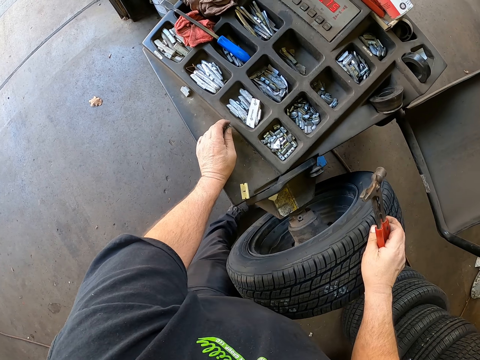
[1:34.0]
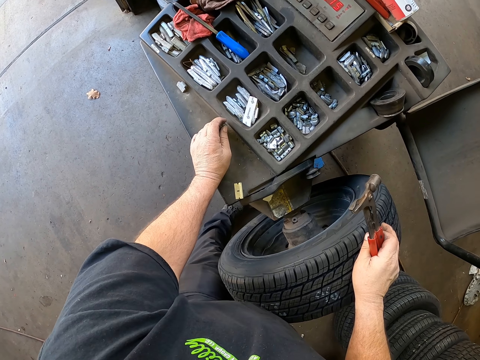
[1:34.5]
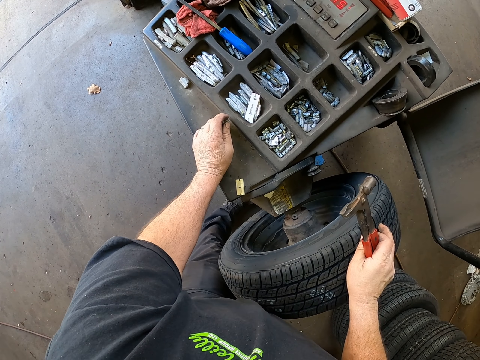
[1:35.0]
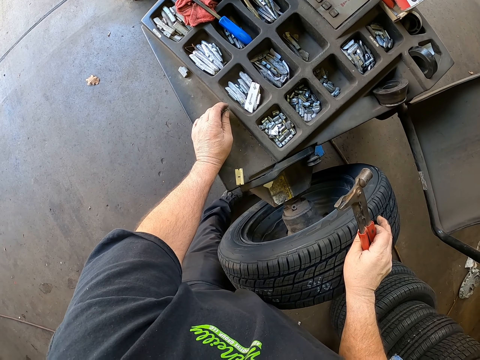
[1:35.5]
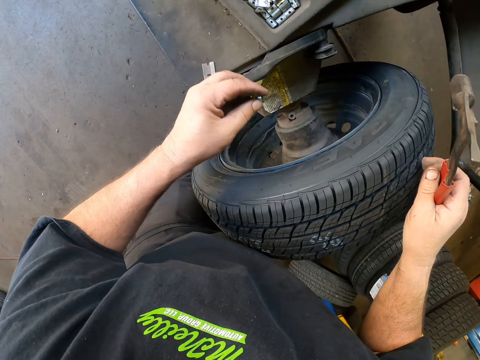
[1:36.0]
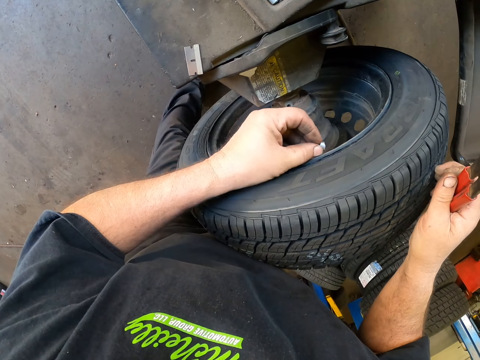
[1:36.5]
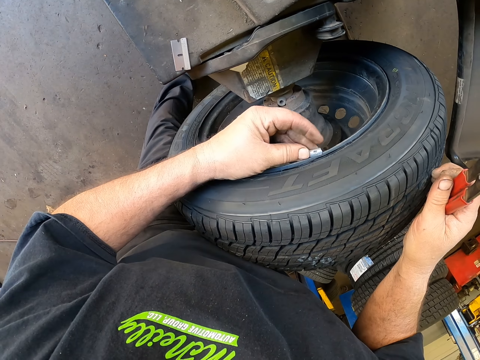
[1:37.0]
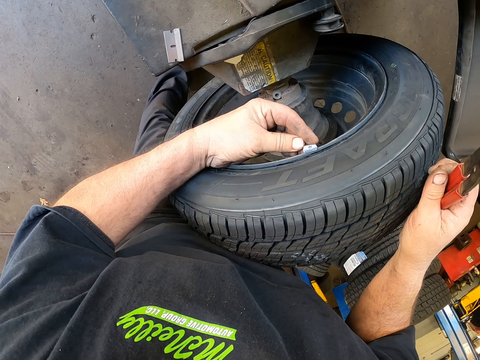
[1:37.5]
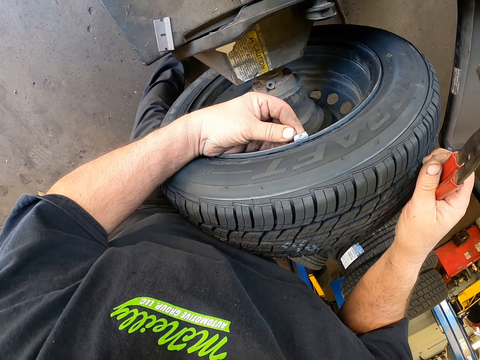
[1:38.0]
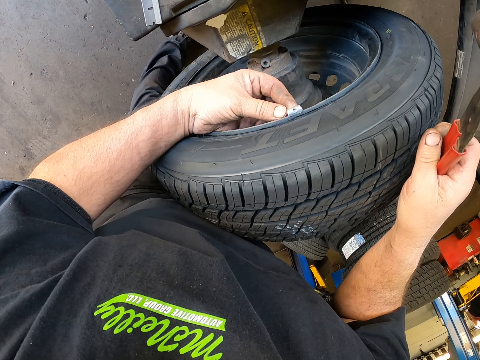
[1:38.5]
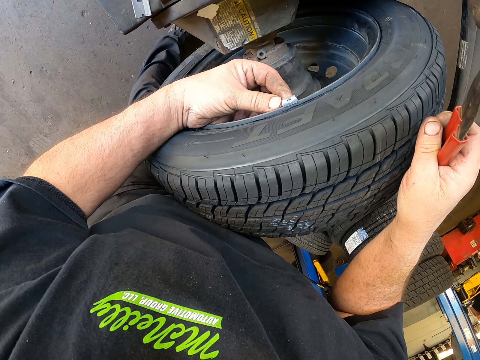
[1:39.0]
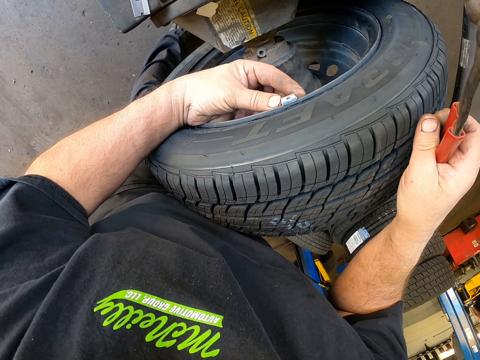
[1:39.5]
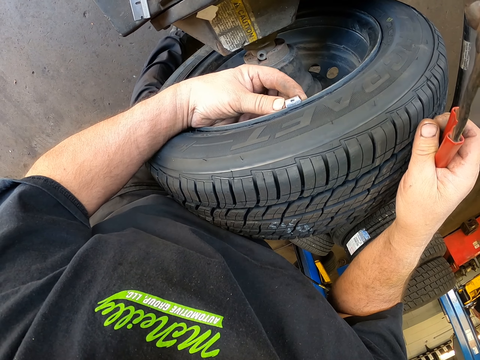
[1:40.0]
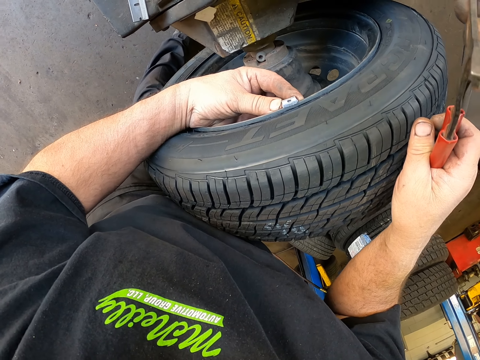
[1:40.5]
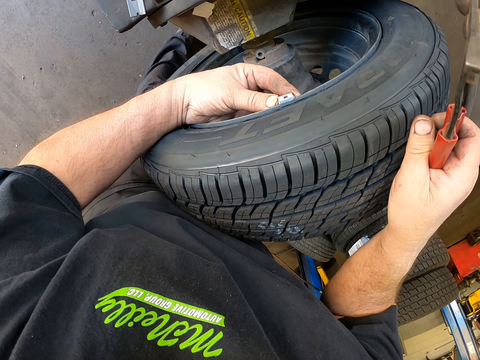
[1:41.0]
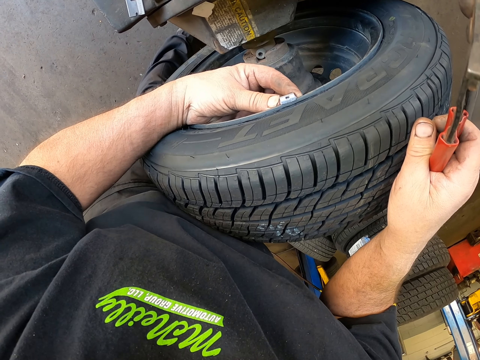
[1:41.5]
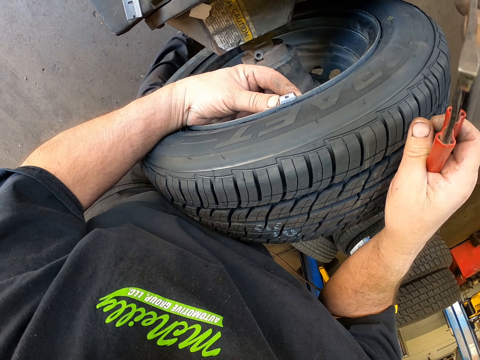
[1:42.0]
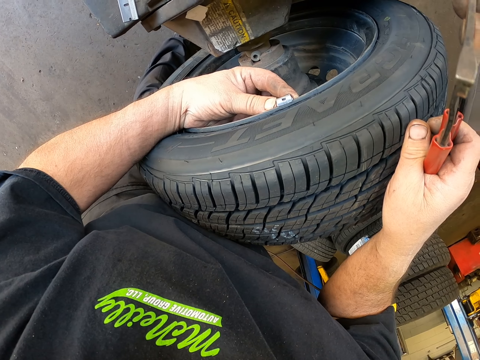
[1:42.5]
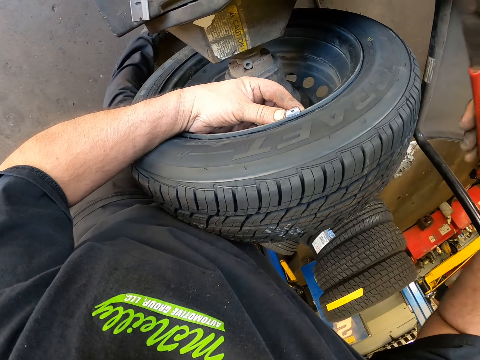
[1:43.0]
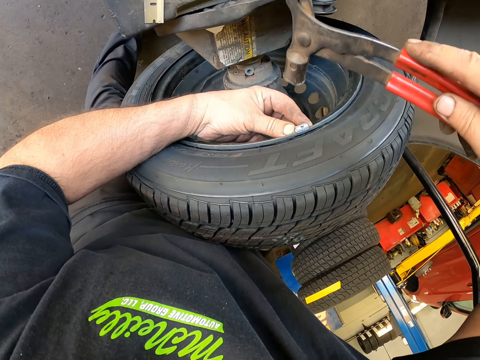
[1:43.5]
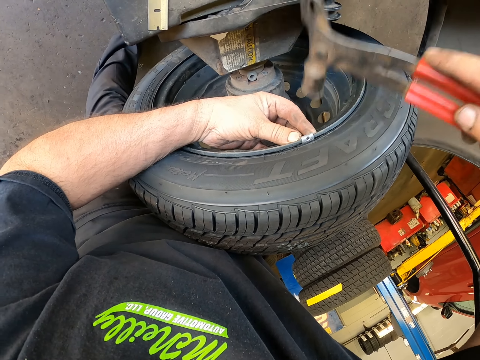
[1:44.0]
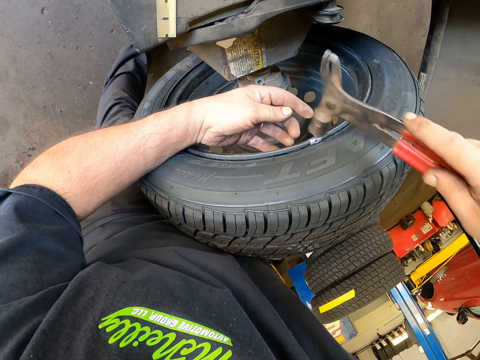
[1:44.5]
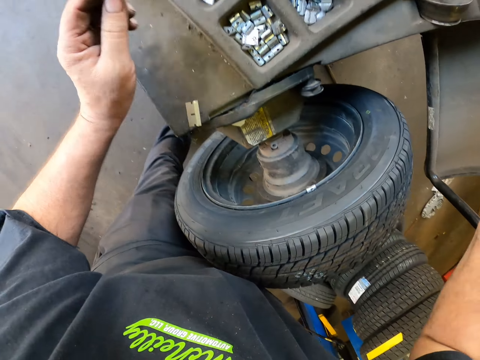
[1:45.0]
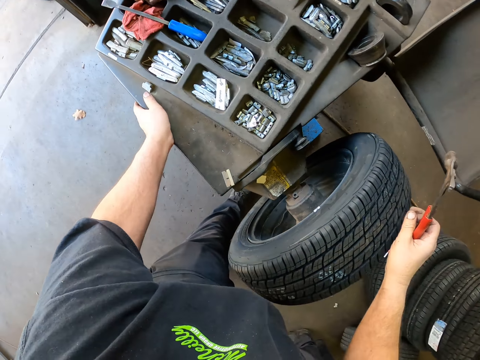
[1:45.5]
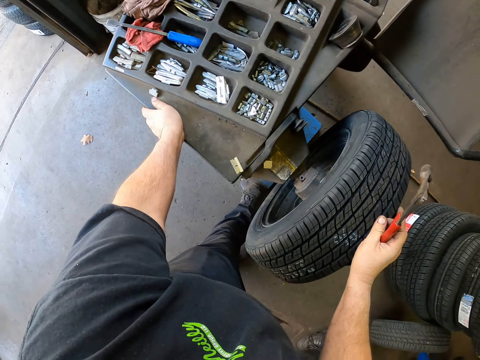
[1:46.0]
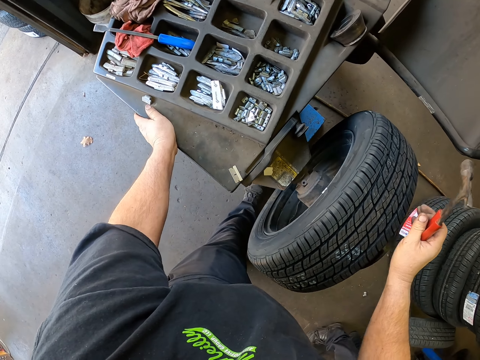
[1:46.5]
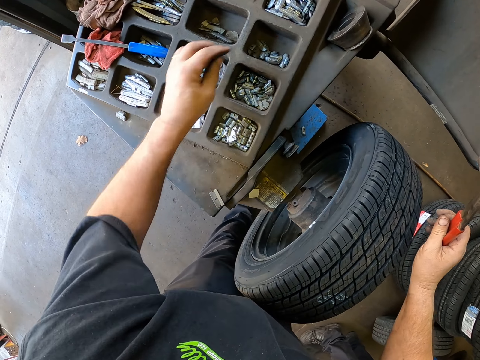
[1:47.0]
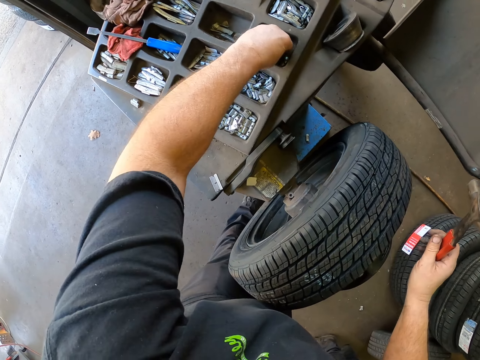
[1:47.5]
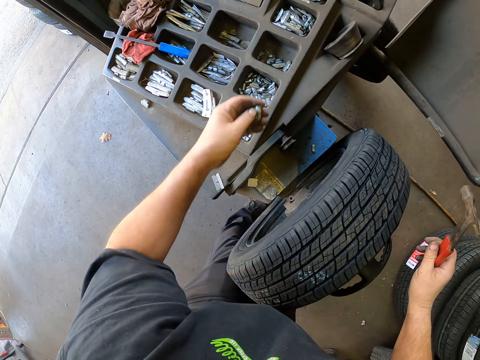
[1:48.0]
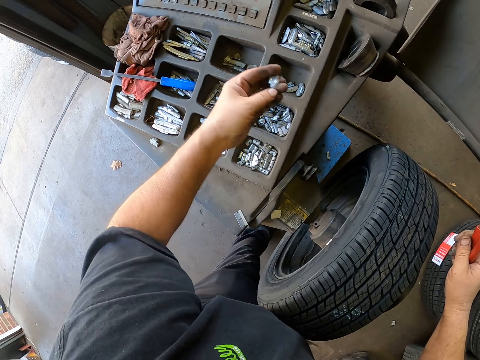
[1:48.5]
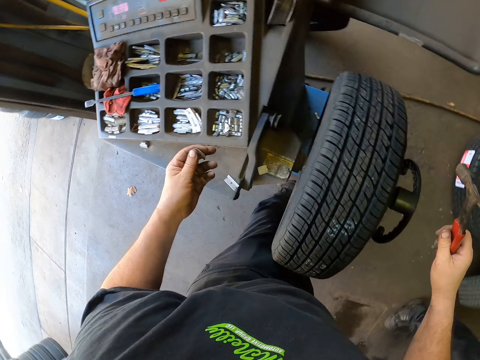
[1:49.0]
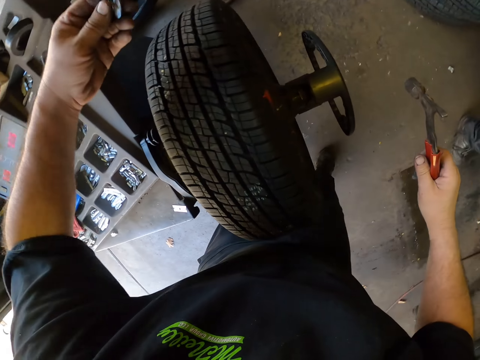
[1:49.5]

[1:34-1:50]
The camera wearer puts a wheel balancing clip on the rim. They hit the clip with the hammer. They look around the wheel. They look at the machine. They take a clip.

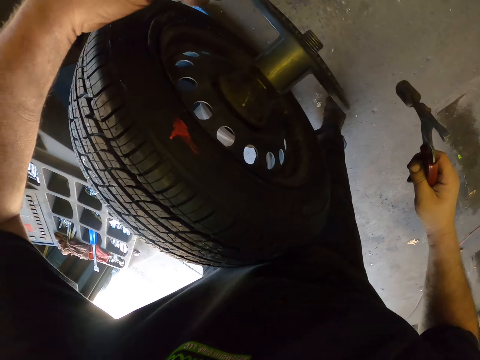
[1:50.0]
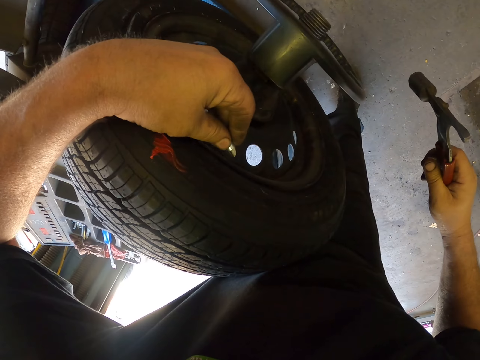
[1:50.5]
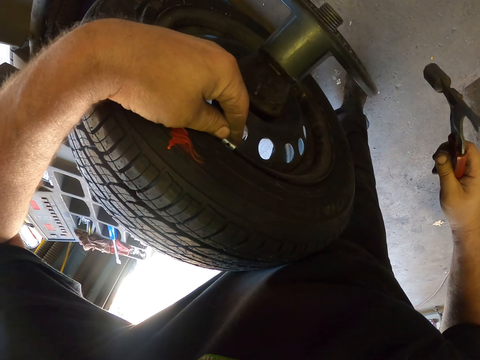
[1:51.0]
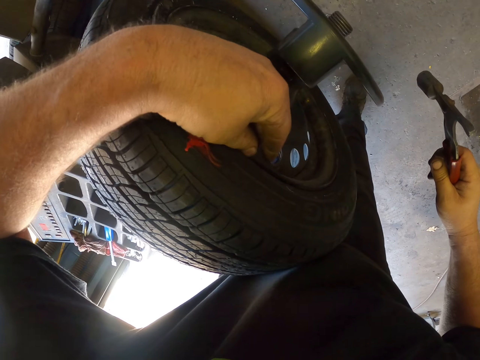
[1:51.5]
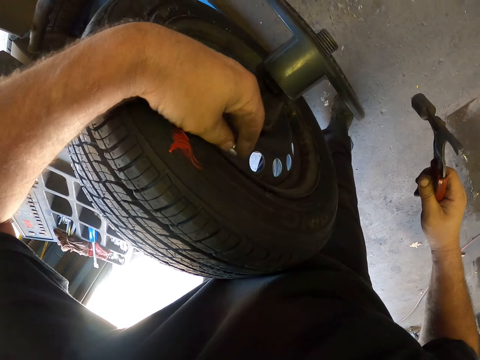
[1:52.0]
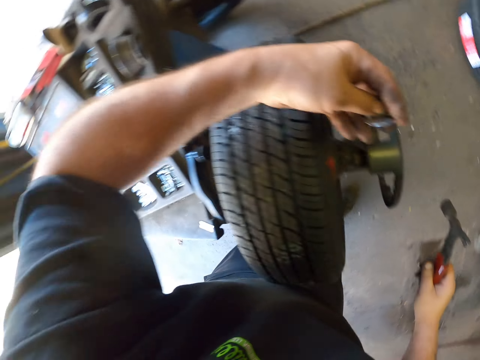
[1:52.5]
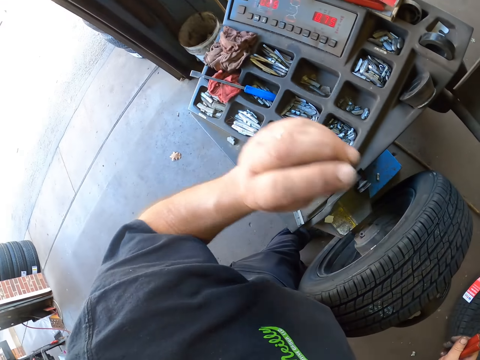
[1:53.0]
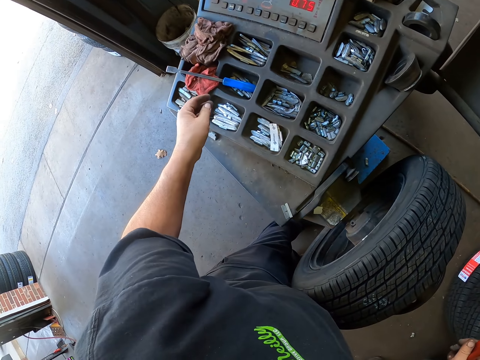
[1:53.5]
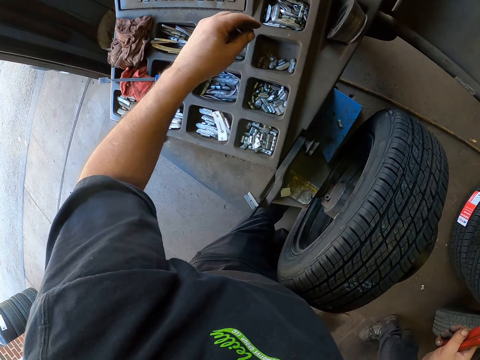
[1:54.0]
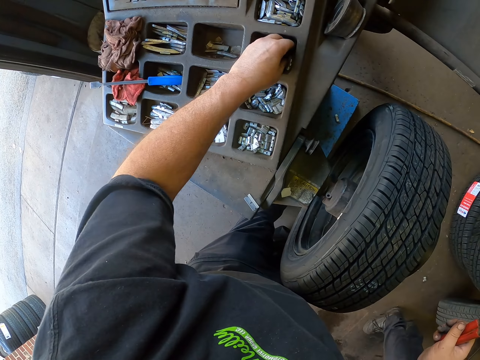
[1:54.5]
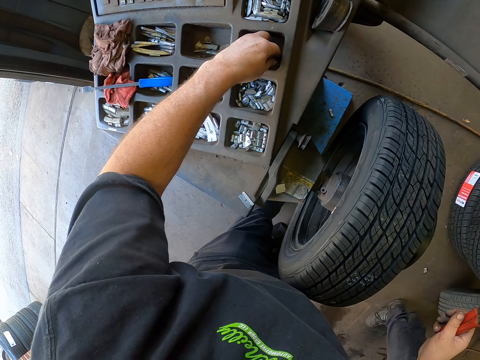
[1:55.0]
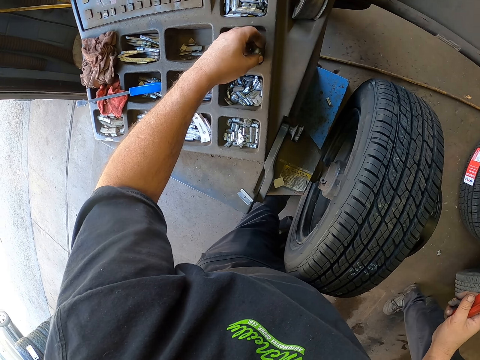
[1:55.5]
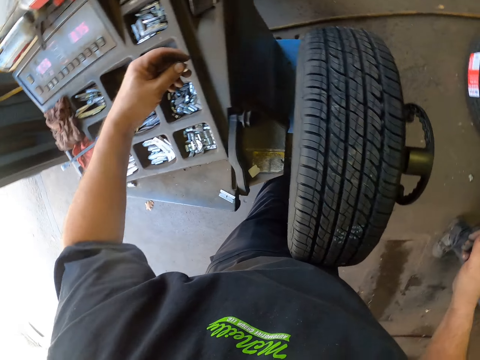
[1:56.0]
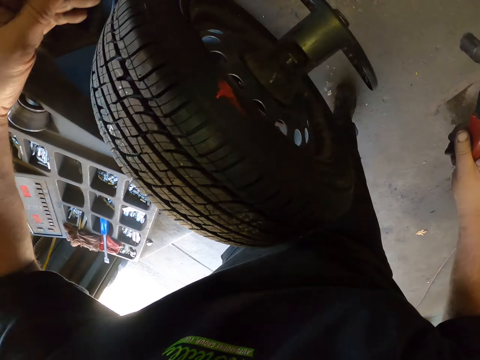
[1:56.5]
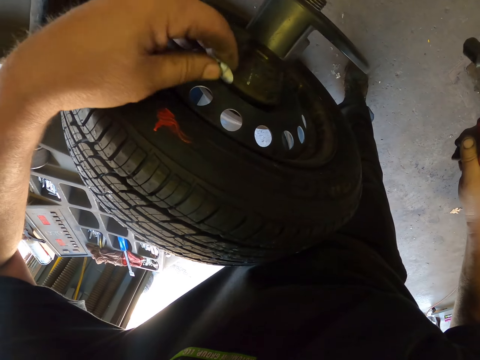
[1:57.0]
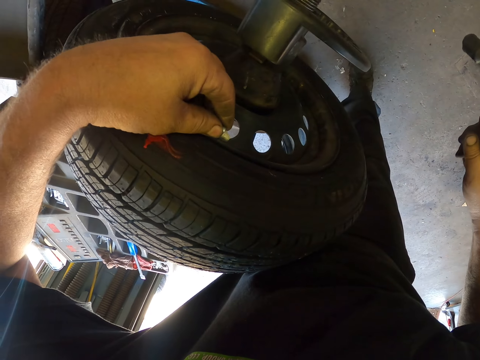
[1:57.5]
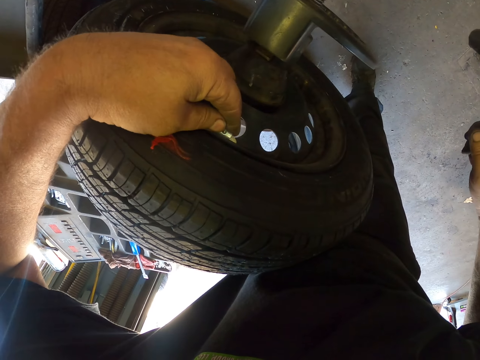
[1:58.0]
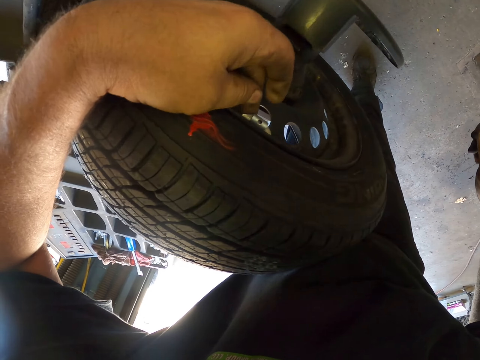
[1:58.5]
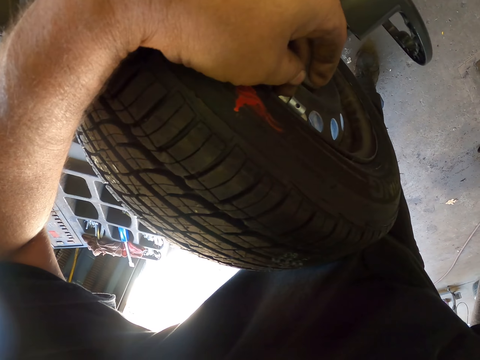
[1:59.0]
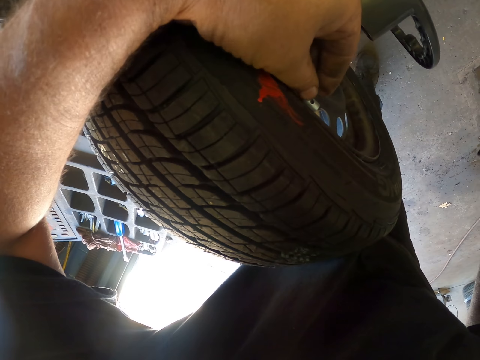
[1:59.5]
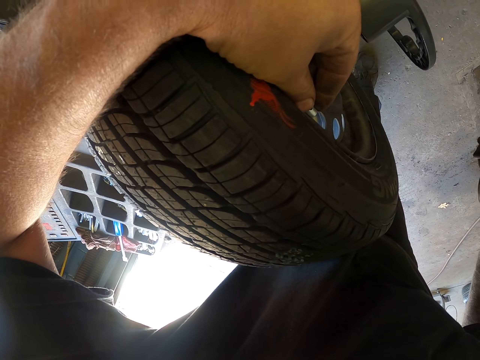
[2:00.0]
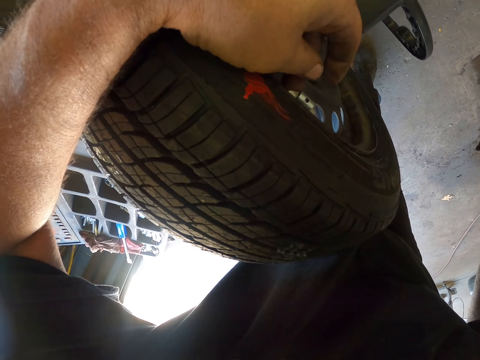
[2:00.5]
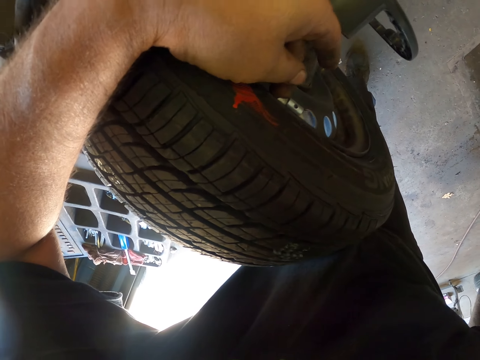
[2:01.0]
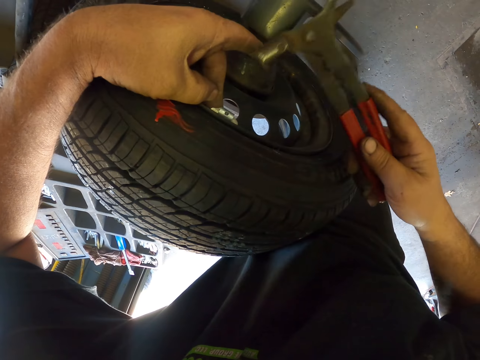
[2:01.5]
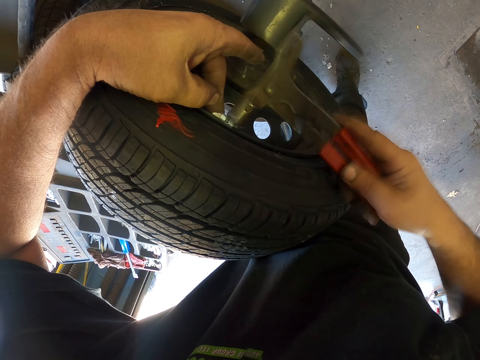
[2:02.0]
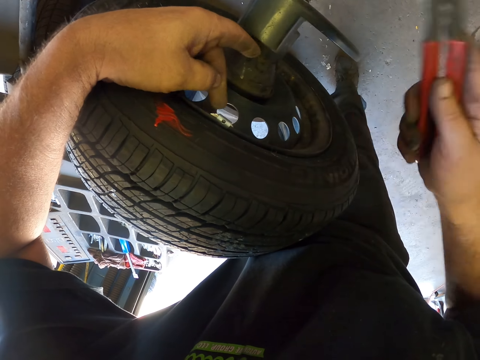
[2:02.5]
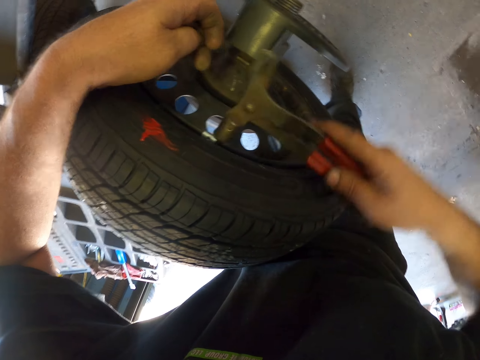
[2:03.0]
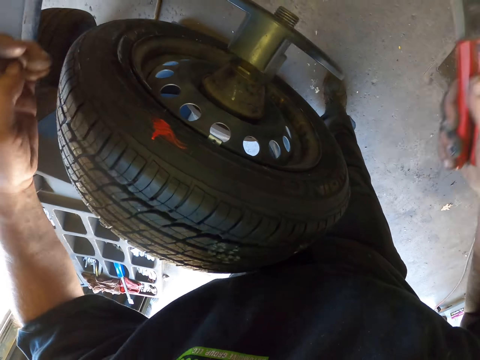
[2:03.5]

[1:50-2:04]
The camera wearer puts the wheel balancing clip on the rim. They throw away the wheel balancing clip. They take another clip. They put the clip on the rim. They hit the clip with the hammer.
